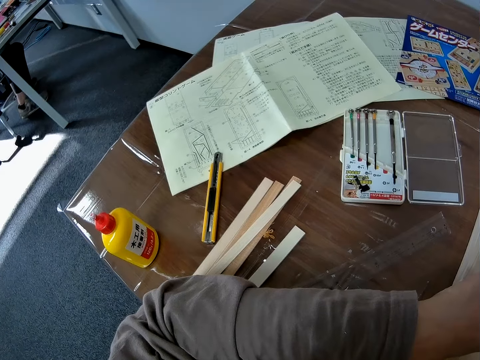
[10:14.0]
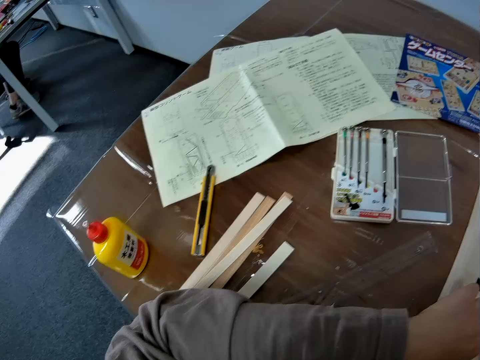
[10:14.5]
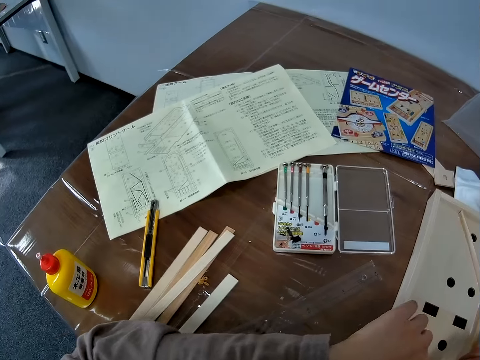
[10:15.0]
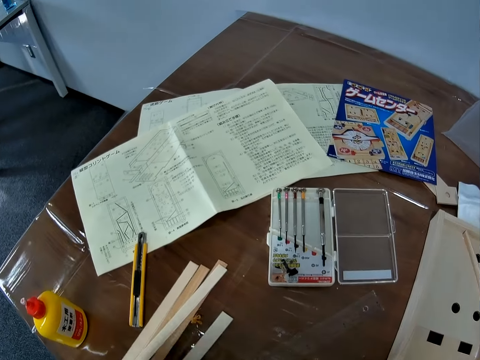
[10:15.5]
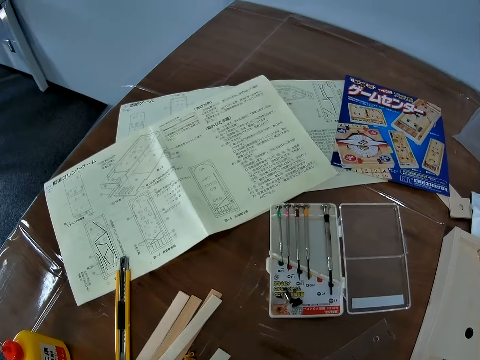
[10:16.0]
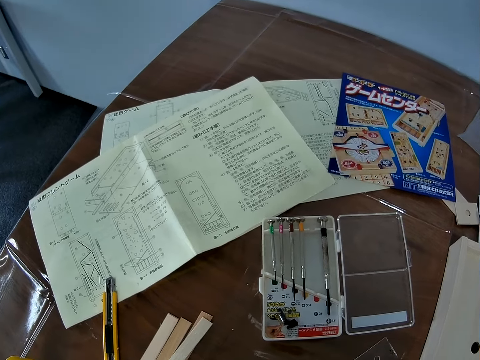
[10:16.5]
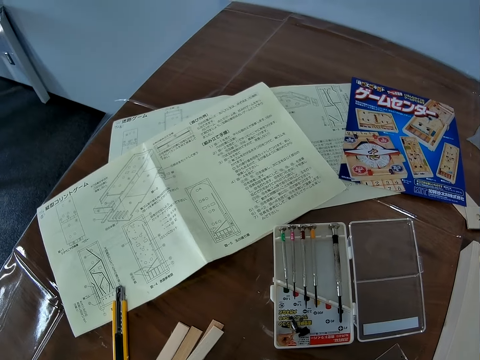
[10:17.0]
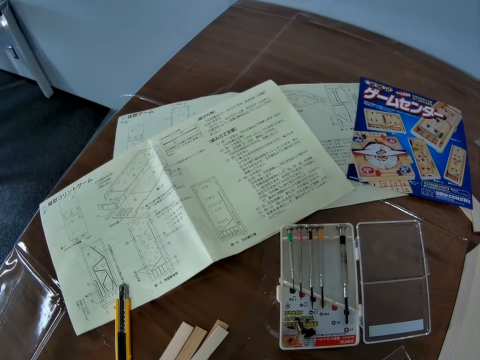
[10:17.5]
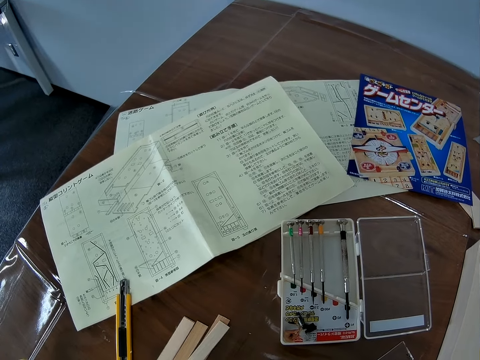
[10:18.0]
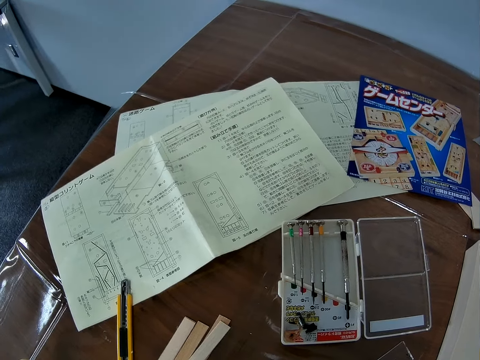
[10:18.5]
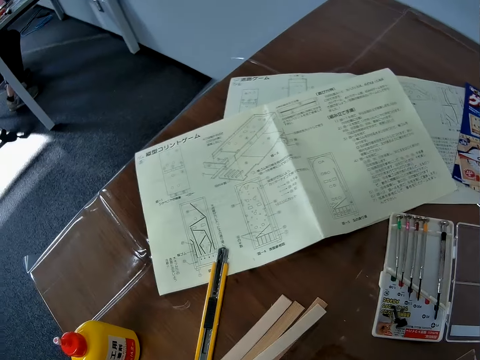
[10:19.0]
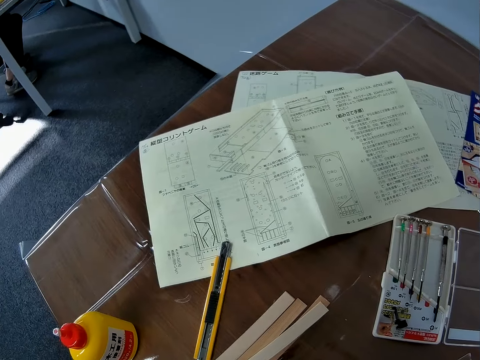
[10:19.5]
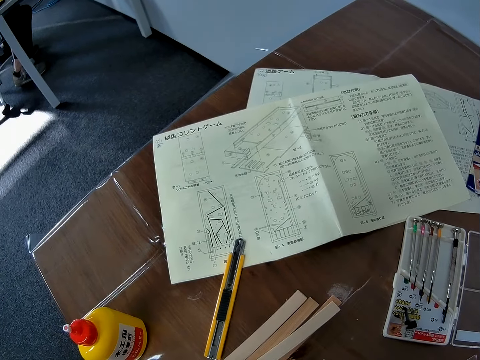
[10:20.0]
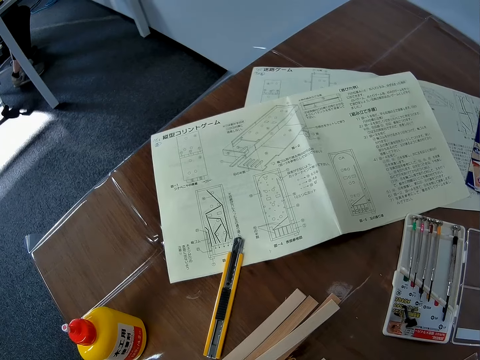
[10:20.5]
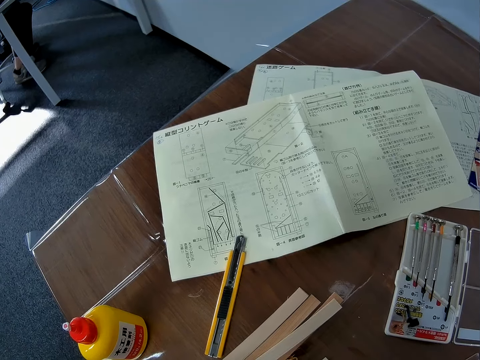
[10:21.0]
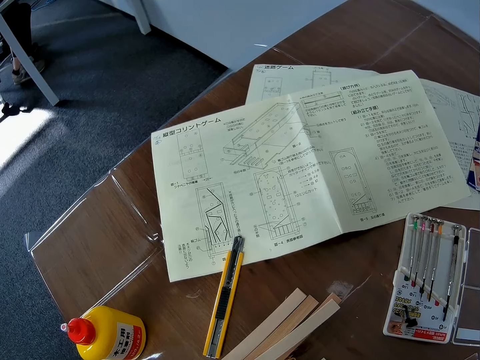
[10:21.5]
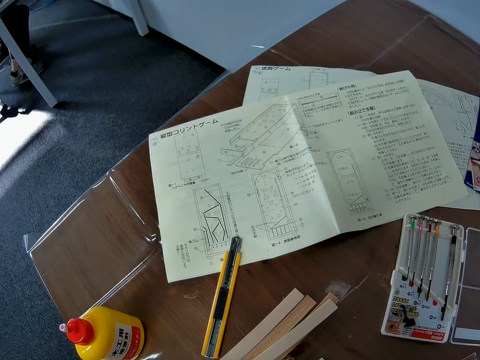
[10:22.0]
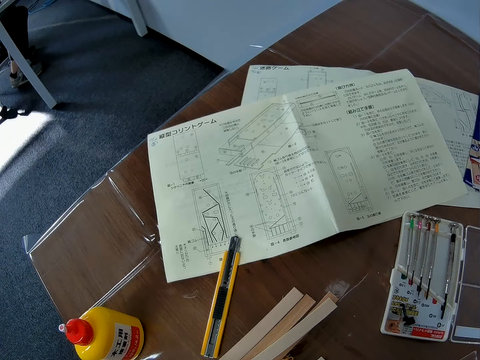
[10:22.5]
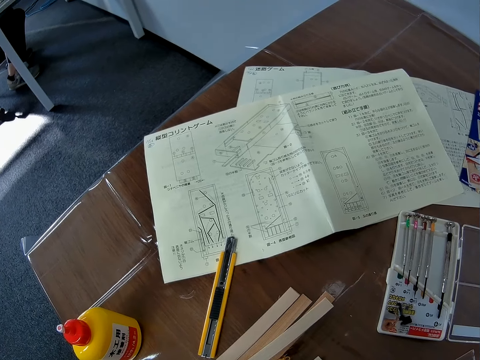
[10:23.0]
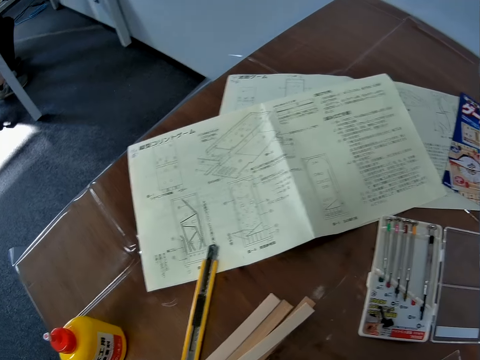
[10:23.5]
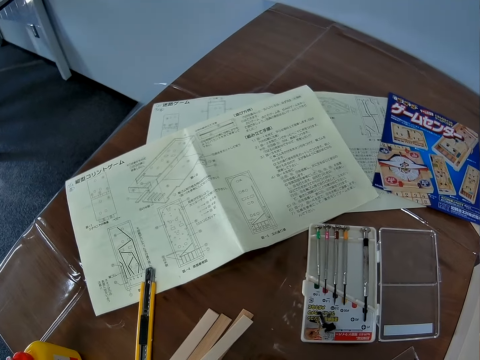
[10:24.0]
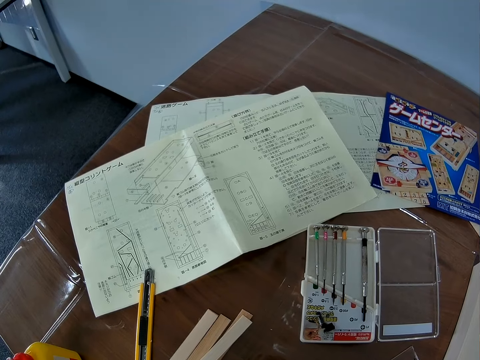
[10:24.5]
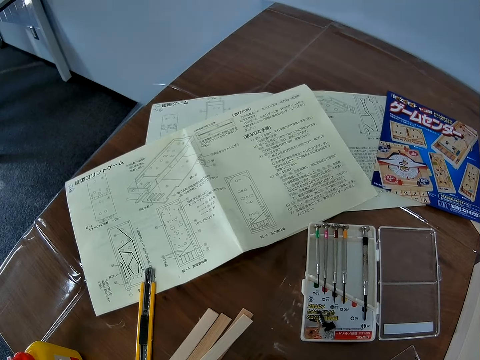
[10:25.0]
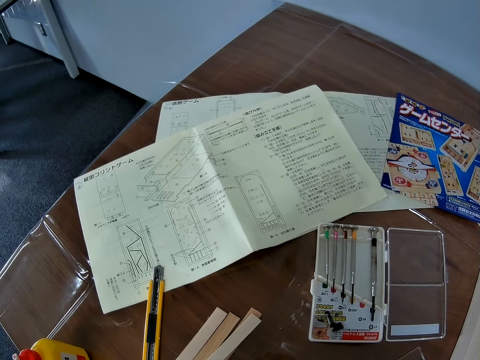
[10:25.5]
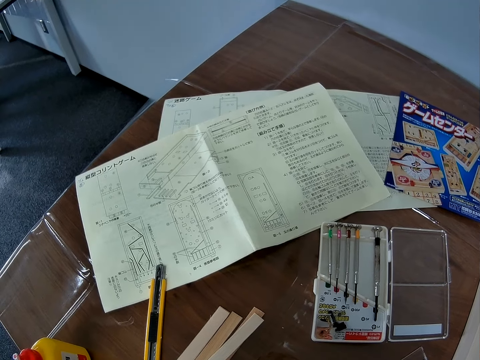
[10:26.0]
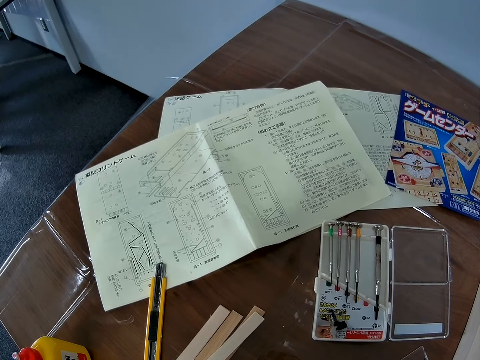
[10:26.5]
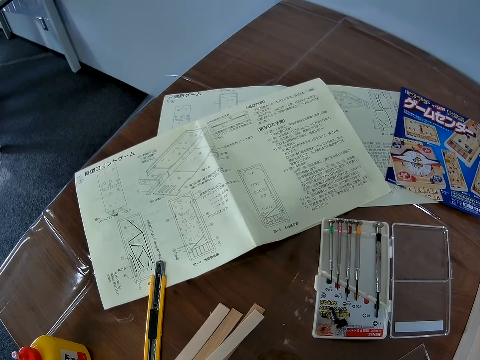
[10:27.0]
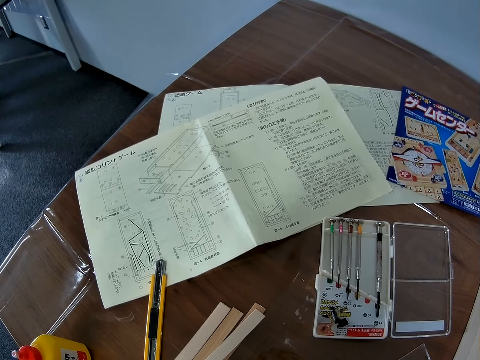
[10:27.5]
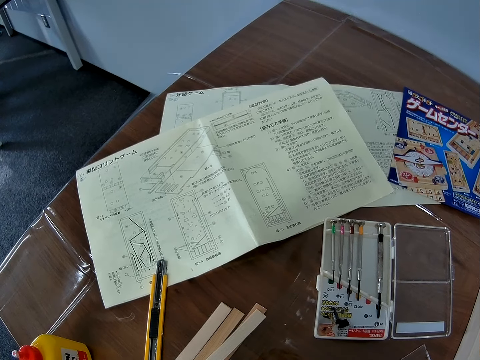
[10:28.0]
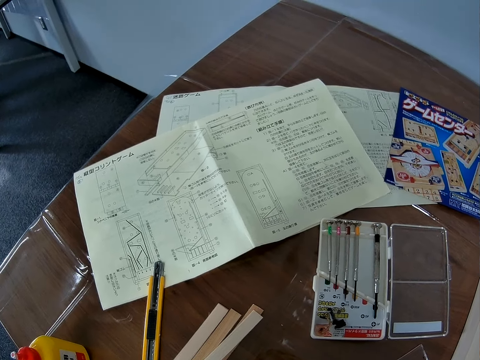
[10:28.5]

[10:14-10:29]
The camera wearer lifts the left hand off the wood. They stare on the table.

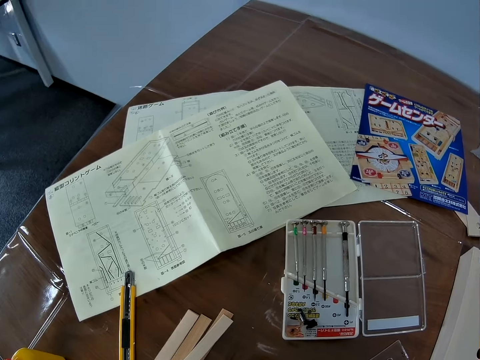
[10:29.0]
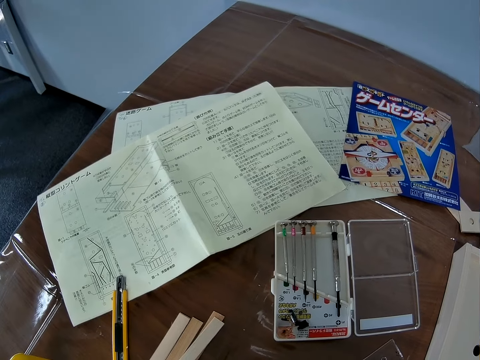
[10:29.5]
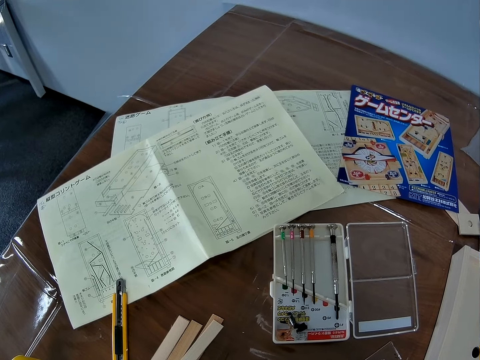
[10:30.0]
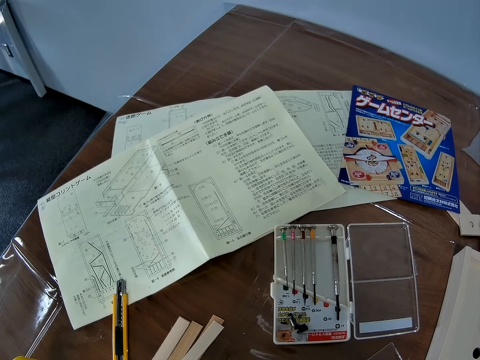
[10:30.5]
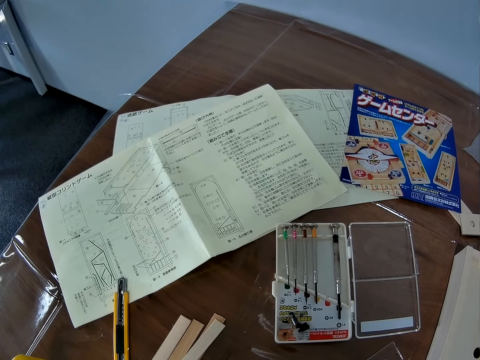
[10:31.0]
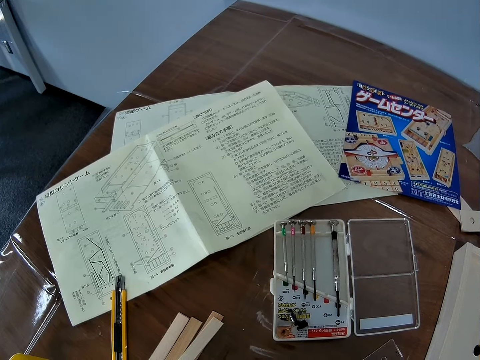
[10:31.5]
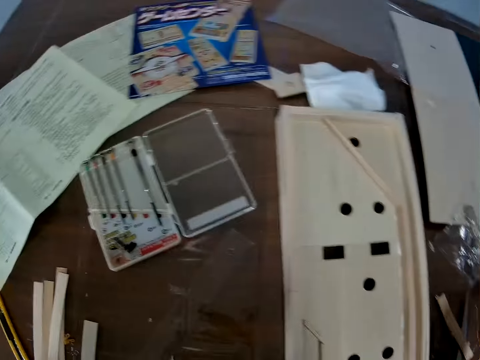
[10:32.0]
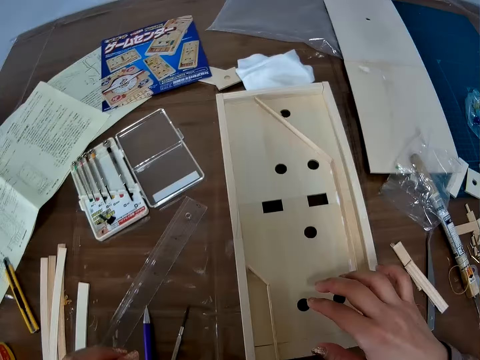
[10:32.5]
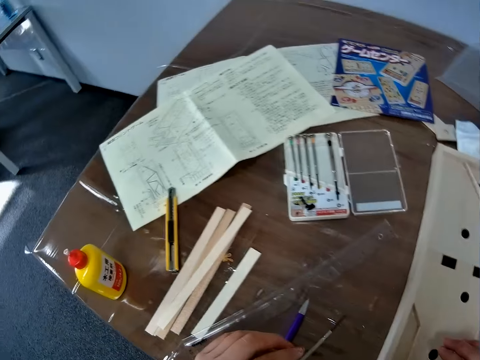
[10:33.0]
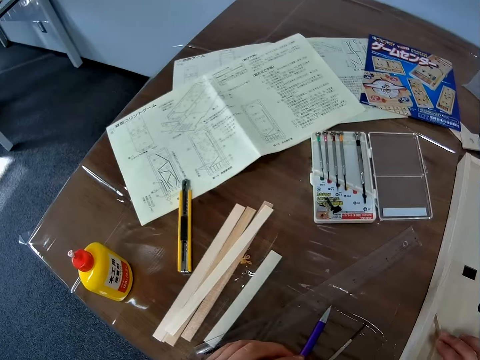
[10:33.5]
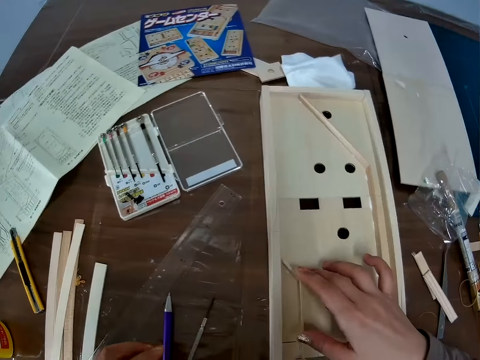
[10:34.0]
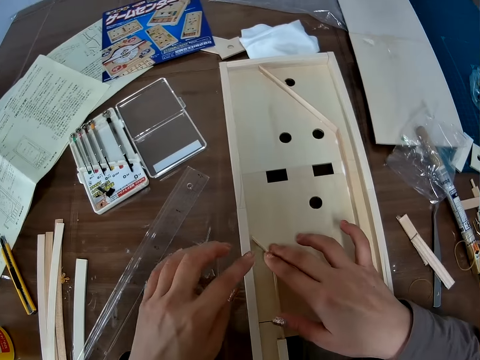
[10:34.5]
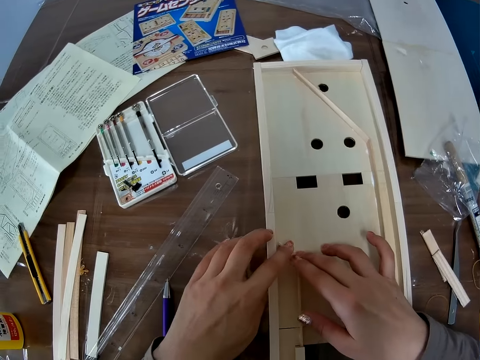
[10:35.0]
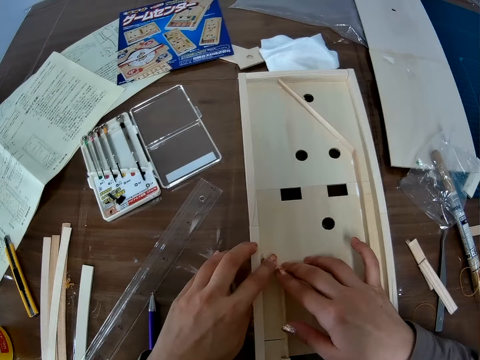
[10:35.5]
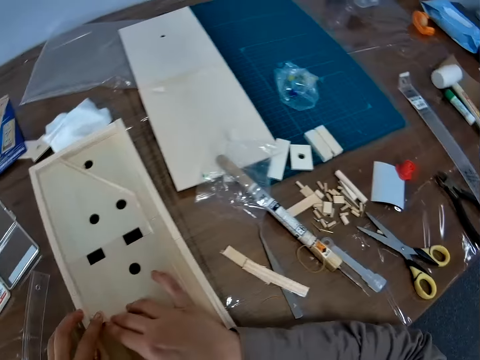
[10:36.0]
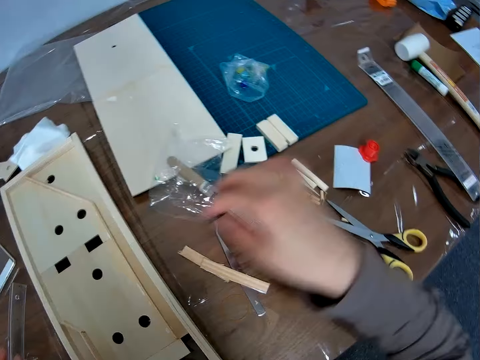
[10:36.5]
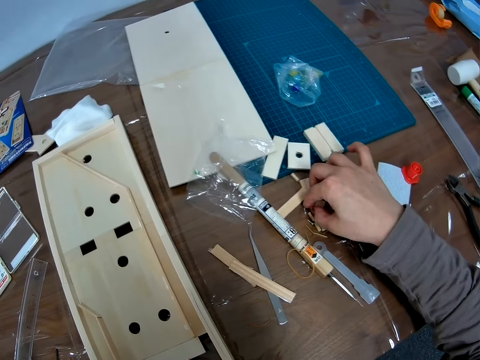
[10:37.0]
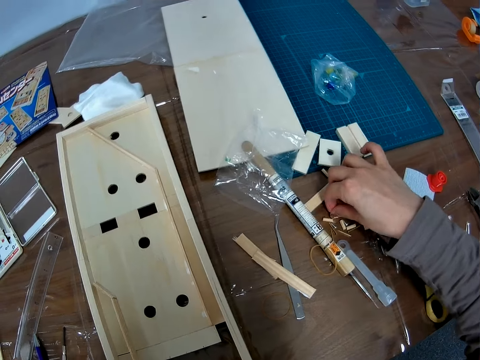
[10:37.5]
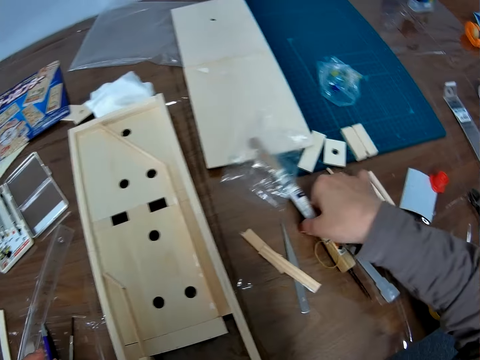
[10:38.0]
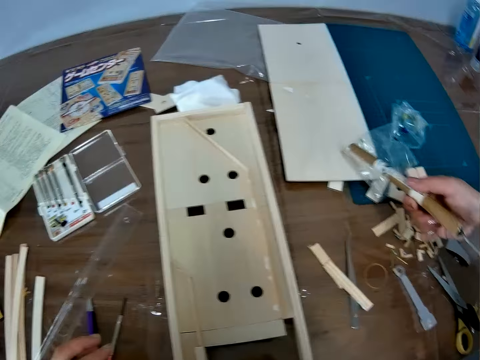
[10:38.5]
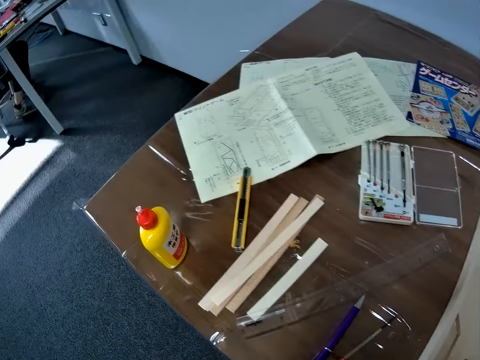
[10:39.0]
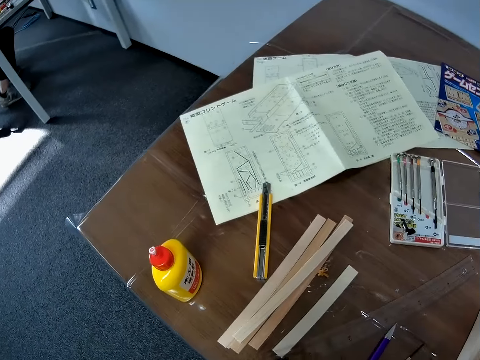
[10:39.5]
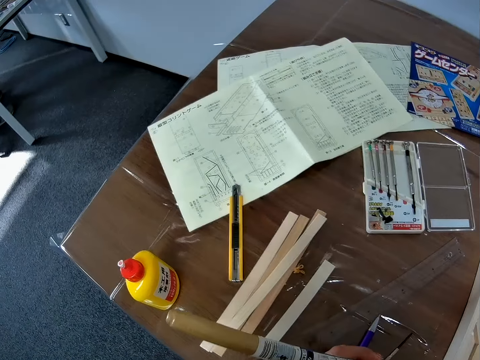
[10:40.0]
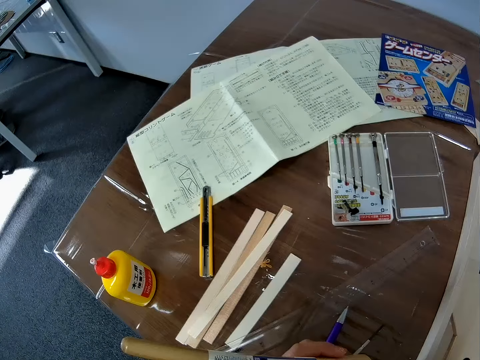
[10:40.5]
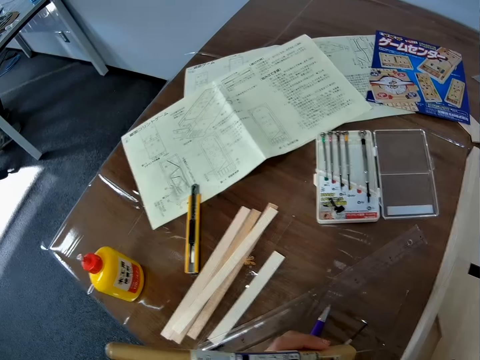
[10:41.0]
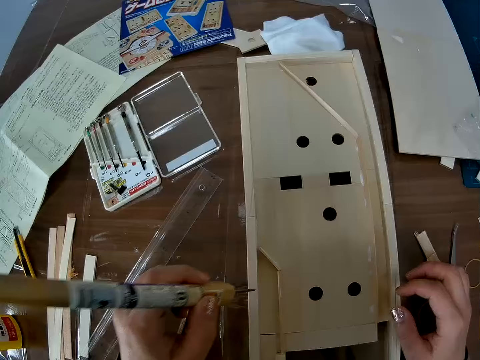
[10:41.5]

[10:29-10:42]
The camera wearer stretches the right hand to the wood on the model structure. They hold the wood with the right hand and stretch the left hand towards the wood. They adjust the piece of wood in the wooden craft. They hold the wood with both hands, lift their hands off the wood, and move the right hand to tools on the table. They pick up a hole puncher on the table with the right hand. They shift the screw to the left hand.
